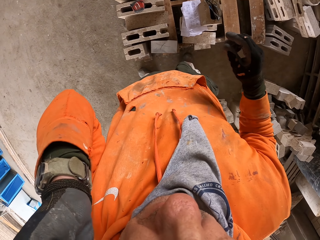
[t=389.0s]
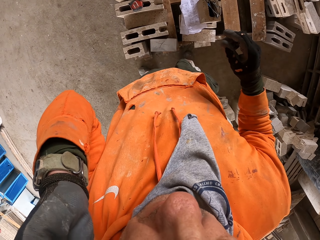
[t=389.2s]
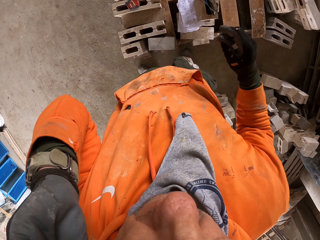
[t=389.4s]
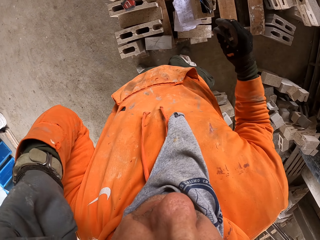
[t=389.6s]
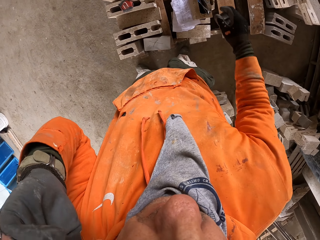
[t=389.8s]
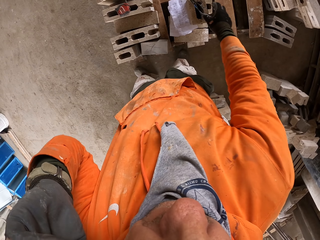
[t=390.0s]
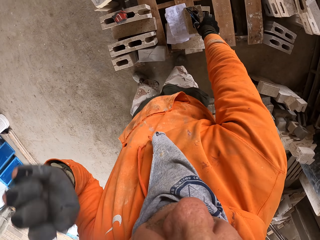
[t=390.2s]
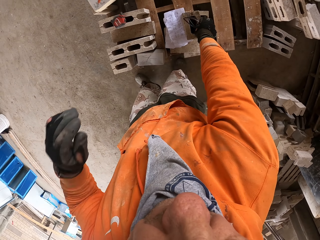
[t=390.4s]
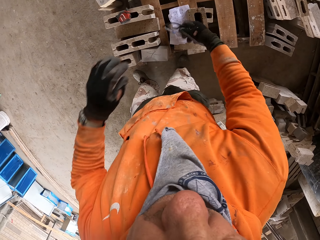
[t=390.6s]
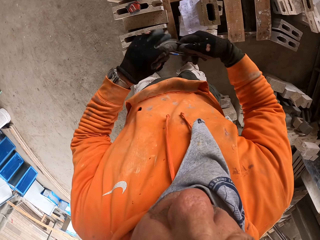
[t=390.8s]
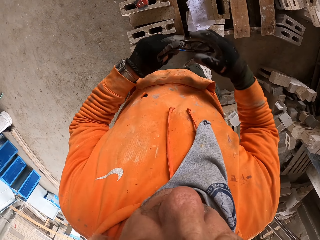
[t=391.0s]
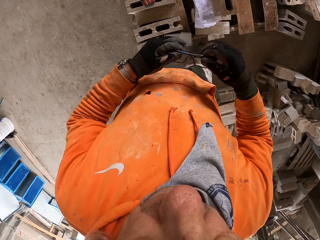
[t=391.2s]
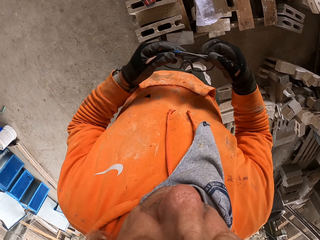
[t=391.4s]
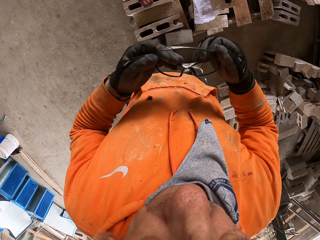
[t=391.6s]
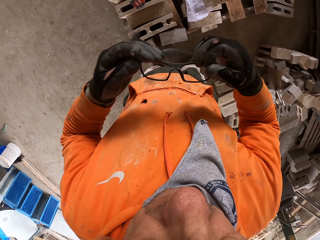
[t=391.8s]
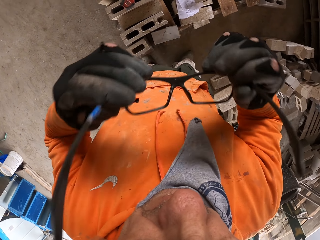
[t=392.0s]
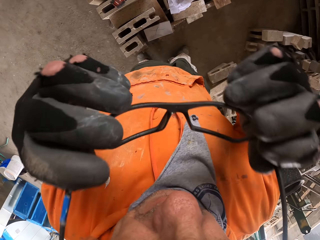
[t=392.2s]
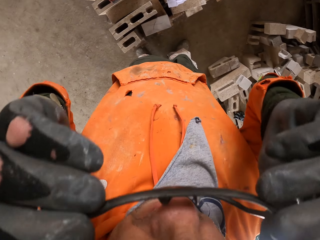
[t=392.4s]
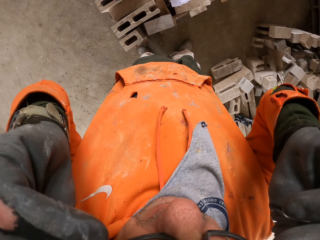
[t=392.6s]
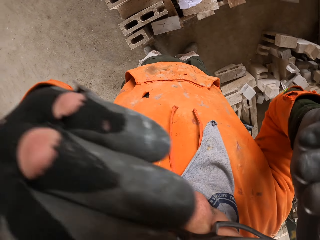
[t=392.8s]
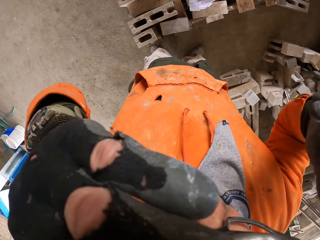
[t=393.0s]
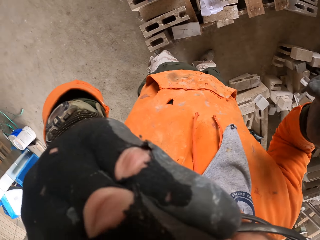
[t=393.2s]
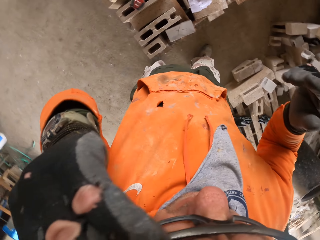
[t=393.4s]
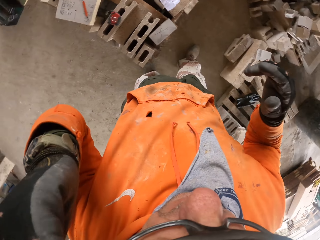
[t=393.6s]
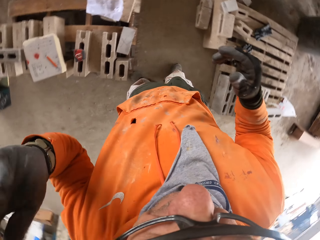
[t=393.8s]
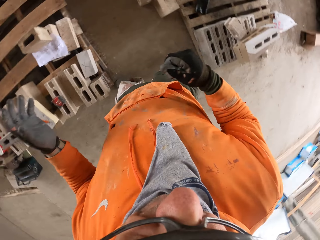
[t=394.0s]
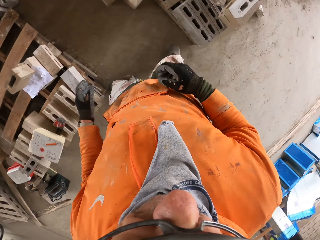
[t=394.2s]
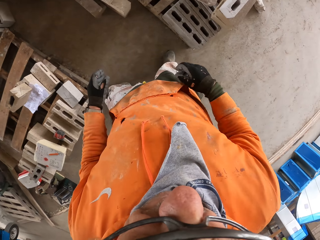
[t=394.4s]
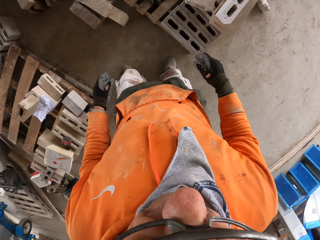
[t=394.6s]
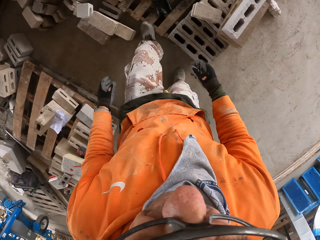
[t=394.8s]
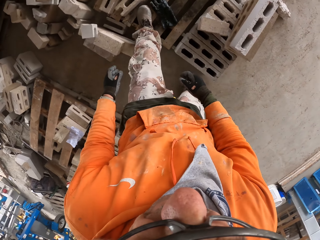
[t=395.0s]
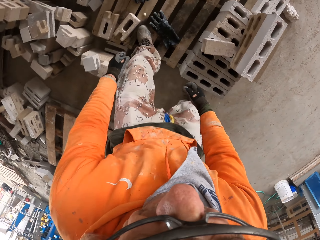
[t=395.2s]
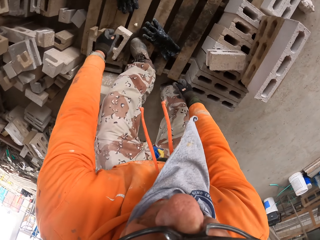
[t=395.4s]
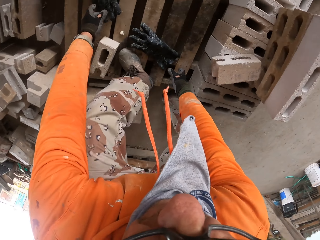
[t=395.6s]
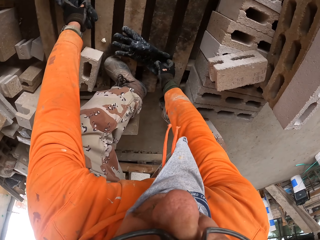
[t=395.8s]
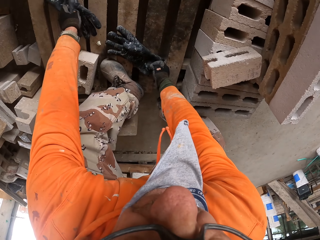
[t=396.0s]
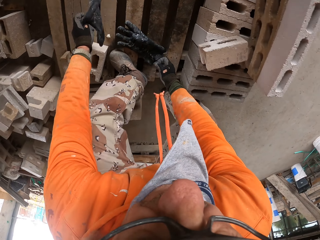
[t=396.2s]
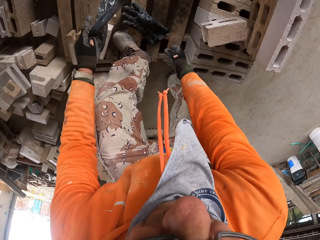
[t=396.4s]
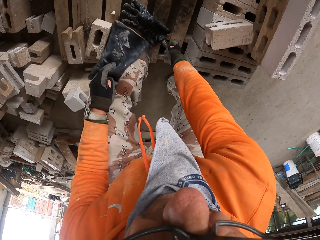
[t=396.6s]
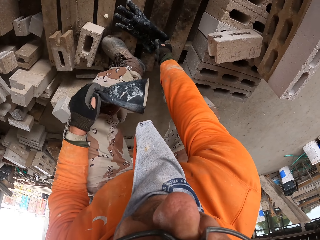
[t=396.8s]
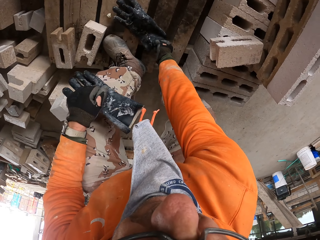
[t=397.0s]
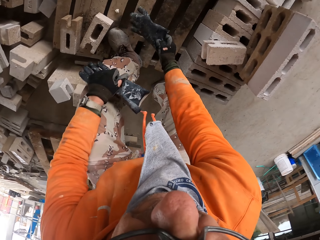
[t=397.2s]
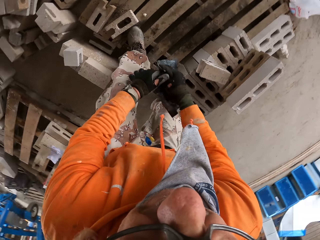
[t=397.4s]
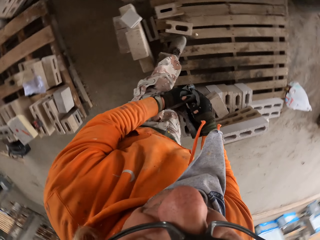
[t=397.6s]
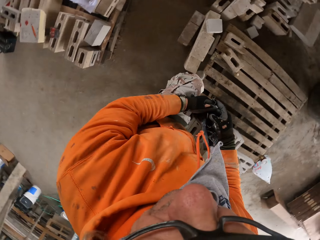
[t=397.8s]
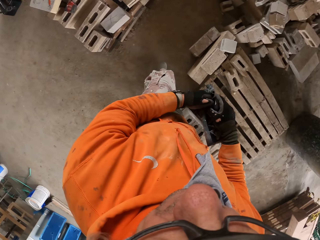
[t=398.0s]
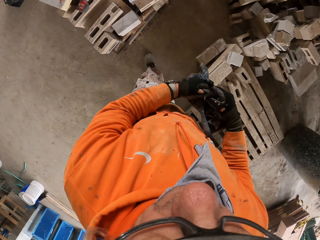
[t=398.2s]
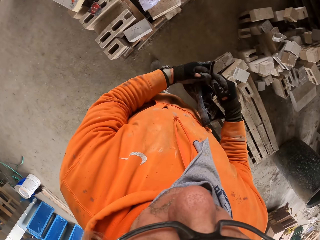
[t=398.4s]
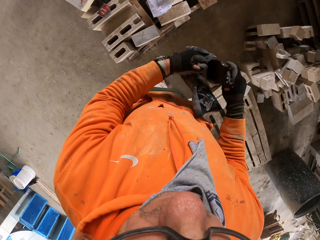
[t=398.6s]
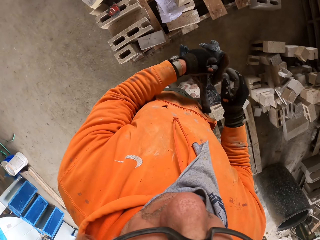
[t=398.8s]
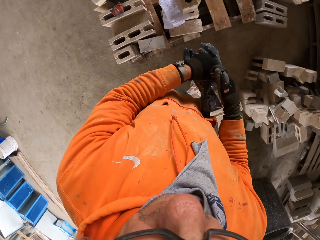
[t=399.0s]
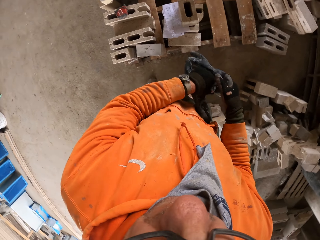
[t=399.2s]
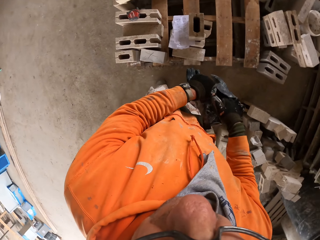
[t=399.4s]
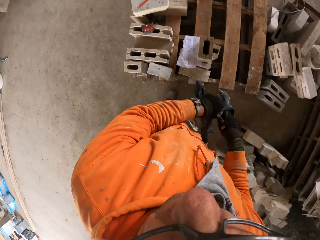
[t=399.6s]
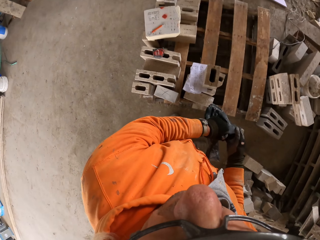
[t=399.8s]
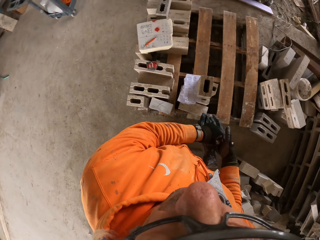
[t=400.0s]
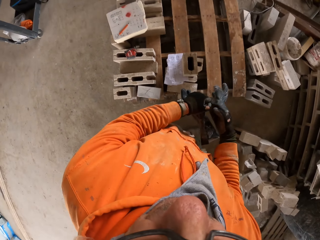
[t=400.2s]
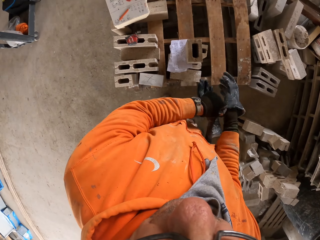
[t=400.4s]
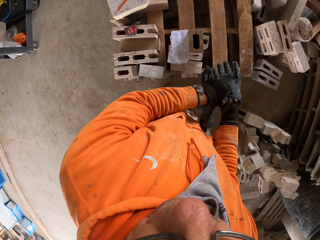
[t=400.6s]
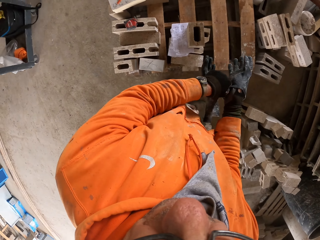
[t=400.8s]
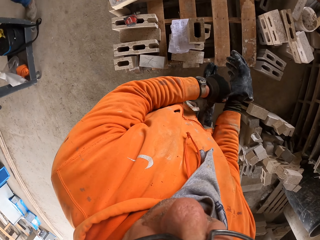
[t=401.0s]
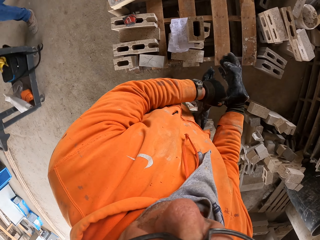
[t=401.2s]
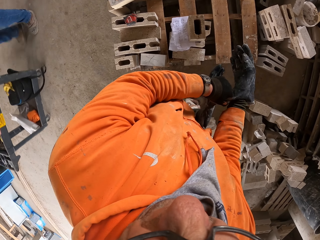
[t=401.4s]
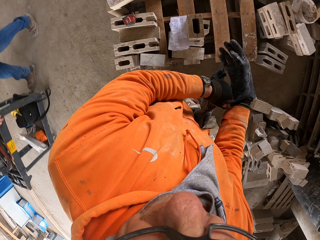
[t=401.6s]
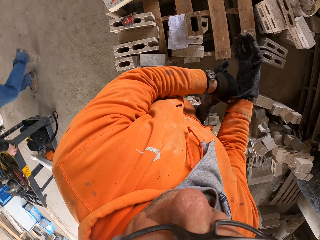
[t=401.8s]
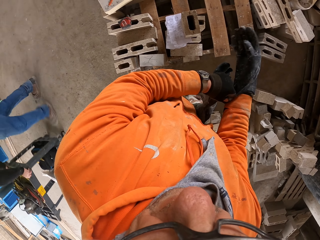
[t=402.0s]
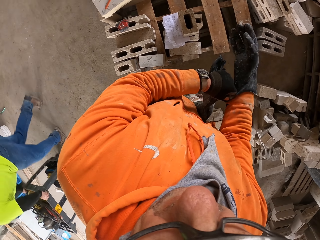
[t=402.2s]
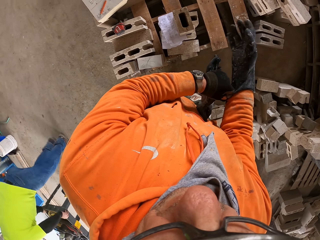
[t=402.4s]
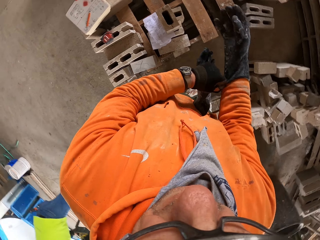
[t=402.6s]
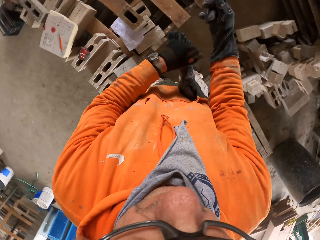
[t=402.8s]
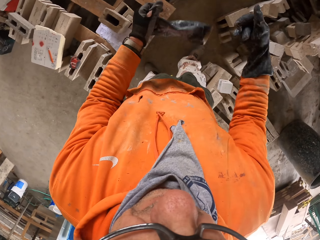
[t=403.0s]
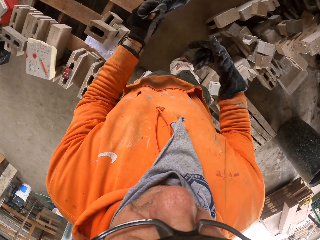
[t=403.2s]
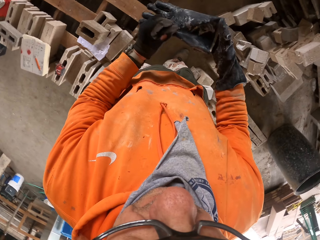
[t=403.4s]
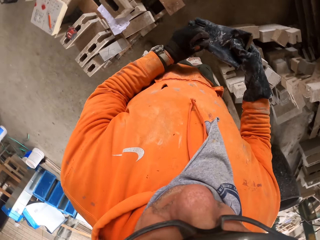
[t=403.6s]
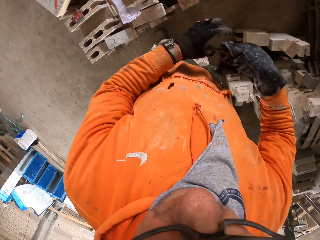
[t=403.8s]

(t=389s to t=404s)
The camera wearer picks the eye glasses. He puts on the eye glasses. He bends, picks the gloves and stands. He puts on the gloves. He pushes a cart.

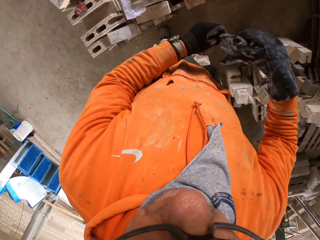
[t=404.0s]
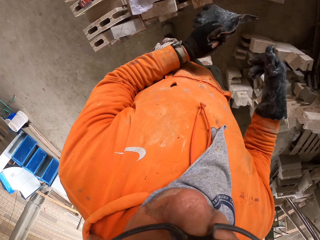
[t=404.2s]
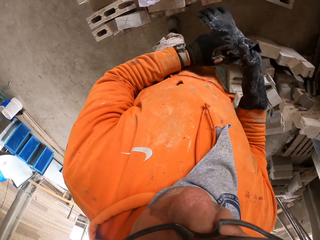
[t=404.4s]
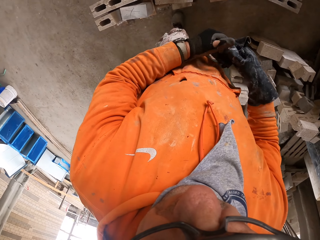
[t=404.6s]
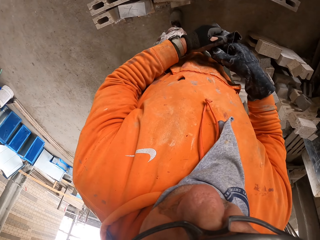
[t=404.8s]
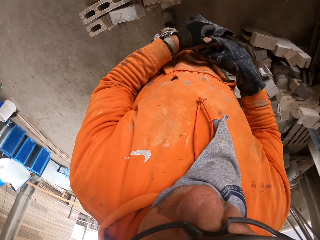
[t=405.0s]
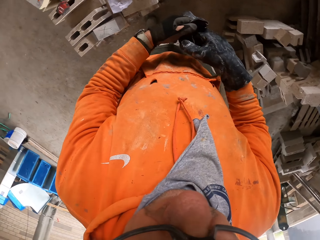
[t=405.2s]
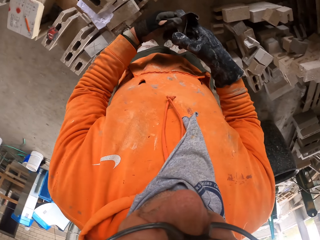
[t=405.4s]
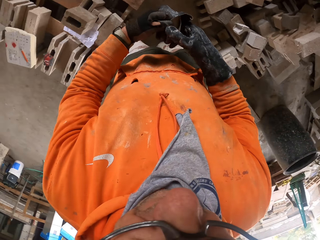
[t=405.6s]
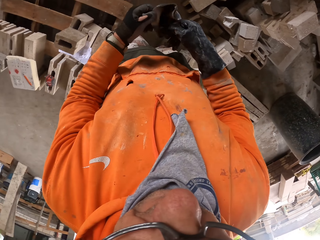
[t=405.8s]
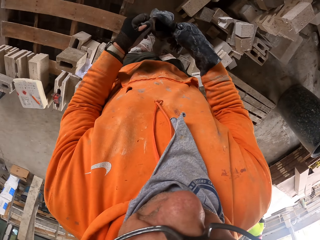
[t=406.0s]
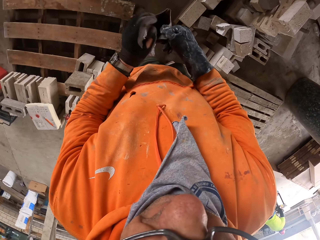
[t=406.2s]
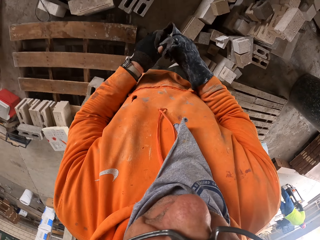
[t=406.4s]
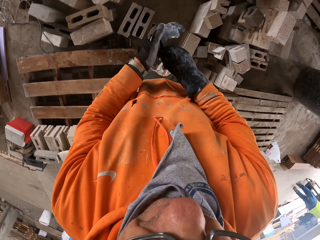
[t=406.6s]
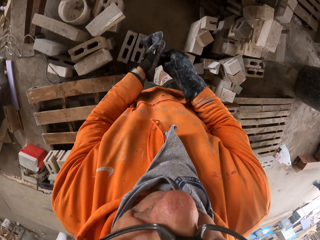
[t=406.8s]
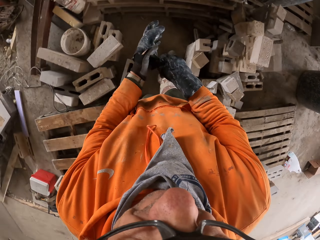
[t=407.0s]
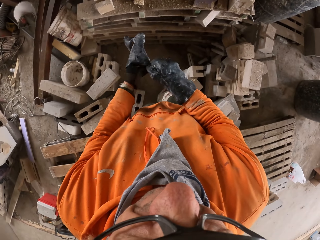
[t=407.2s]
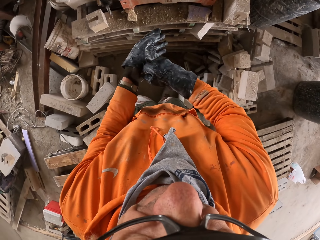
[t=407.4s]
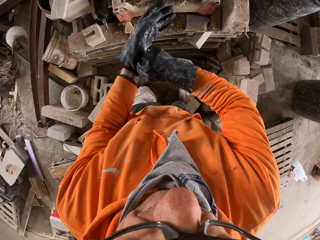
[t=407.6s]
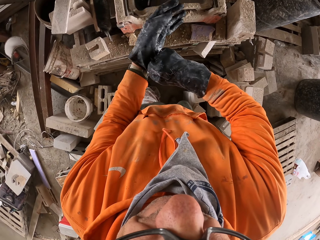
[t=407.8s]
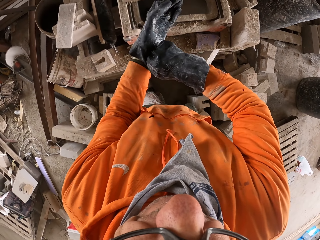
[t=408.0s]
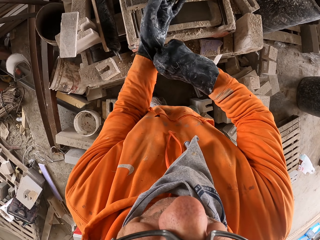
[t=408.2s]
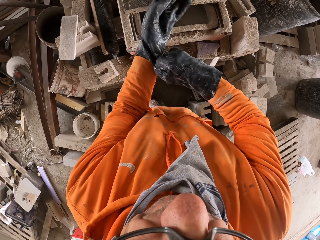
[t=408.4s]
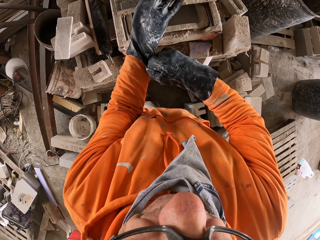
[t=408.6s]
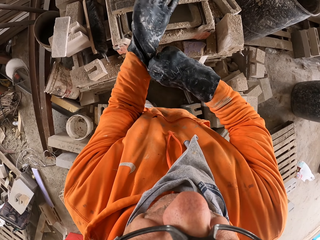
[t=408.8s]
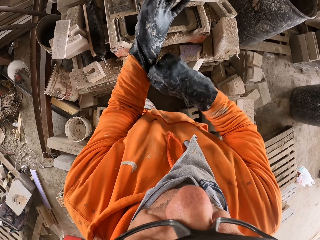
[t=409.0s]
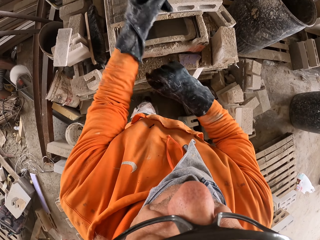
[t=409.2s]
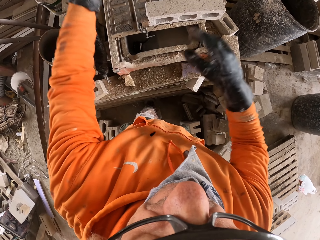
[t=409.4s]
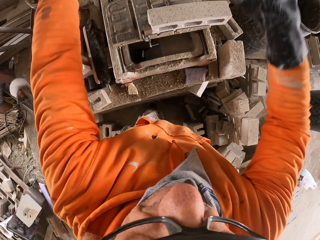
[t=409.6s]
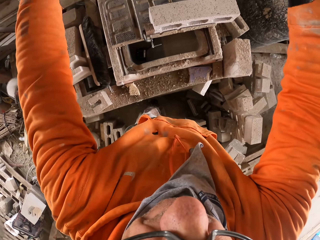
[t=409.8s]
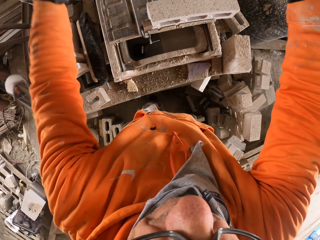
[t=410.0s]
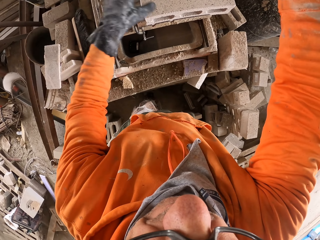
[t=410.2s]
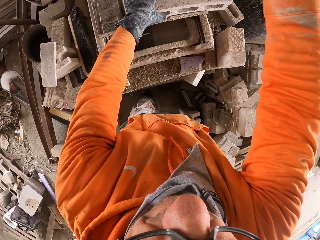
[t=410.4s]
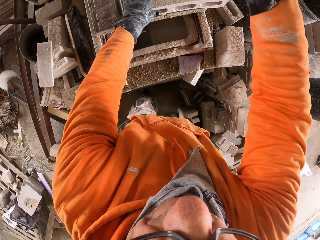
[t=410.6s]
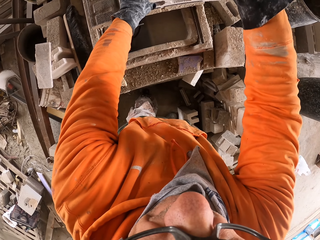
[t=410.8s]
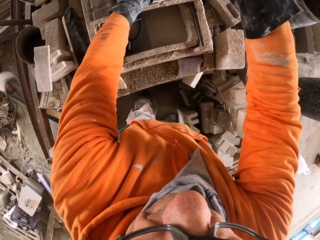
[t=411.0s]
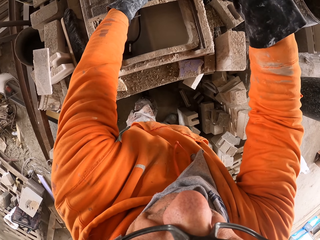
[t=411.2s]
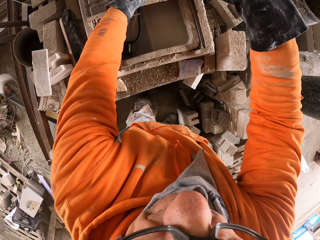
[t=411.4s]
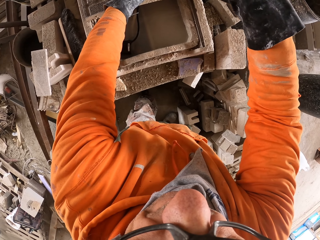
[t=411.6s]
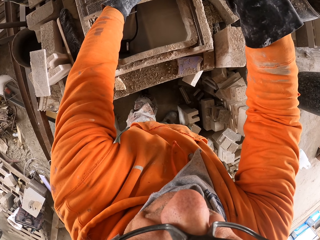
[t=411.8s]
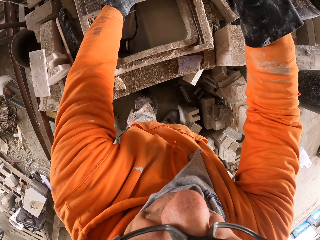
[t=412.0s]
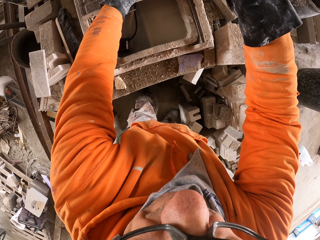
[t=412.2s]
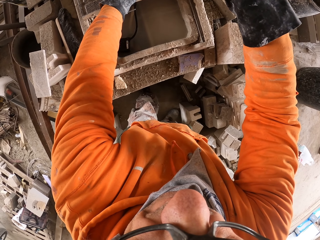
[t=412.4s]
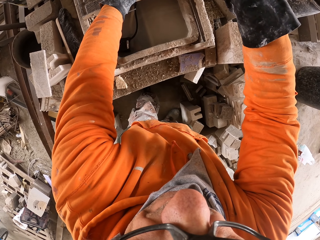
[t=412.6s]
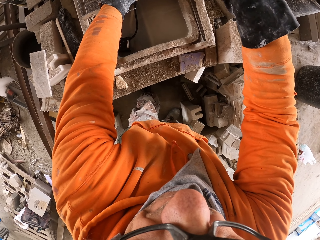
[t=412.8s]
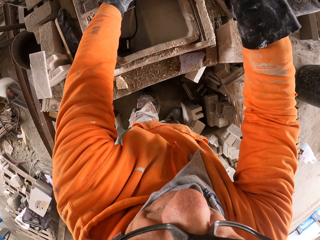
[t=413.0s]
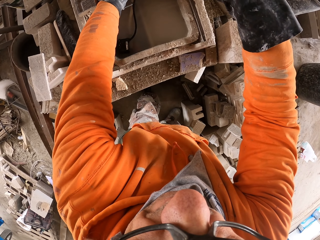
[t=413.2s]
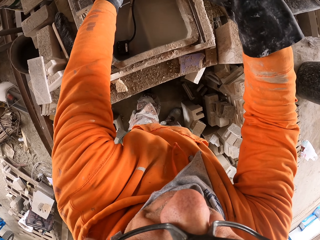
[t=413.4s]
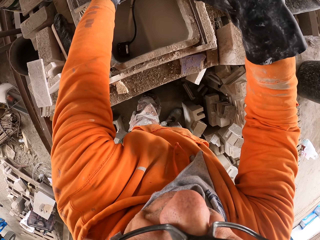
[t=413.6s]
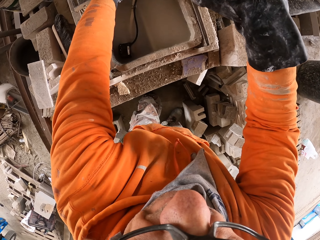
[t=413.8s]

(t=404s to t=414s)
The camera wearer cuts the brick. They pull the concrete machine.
